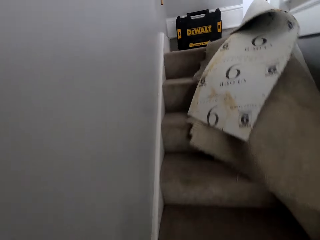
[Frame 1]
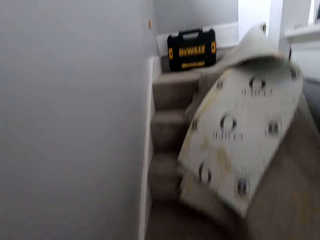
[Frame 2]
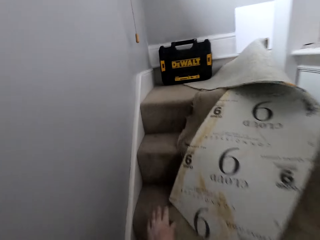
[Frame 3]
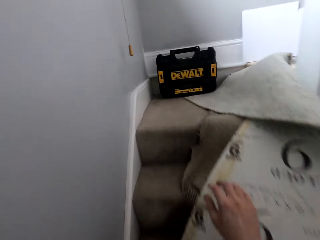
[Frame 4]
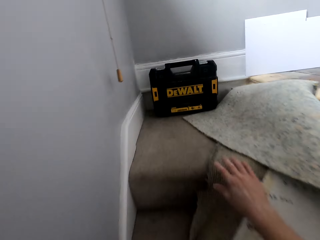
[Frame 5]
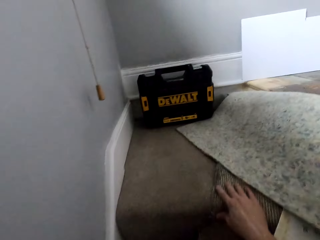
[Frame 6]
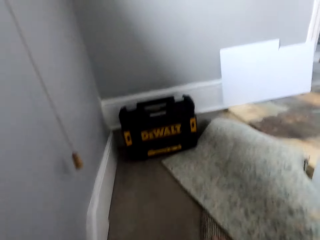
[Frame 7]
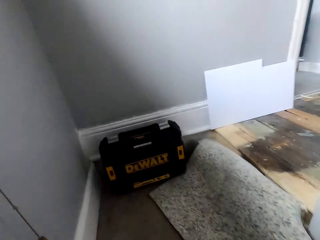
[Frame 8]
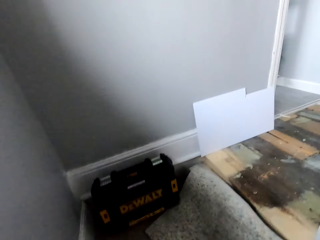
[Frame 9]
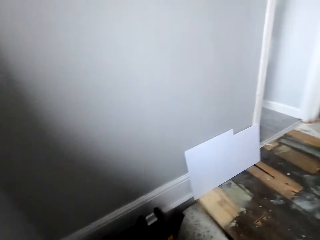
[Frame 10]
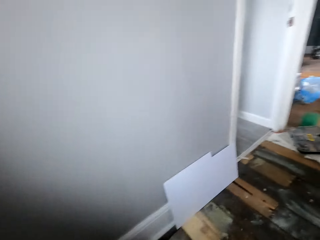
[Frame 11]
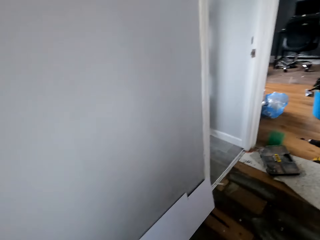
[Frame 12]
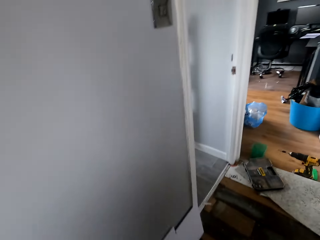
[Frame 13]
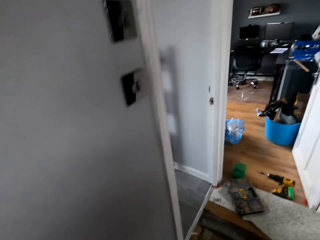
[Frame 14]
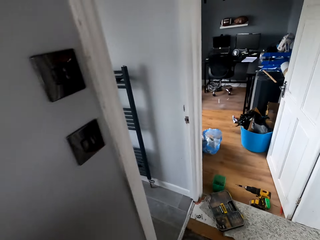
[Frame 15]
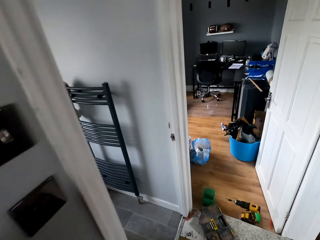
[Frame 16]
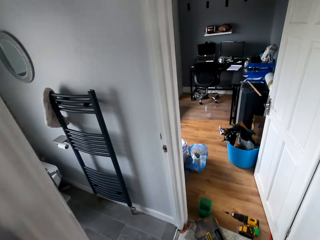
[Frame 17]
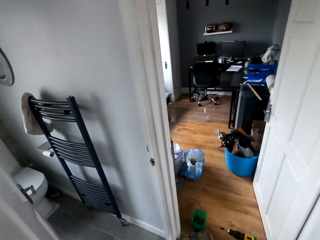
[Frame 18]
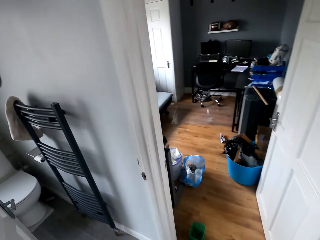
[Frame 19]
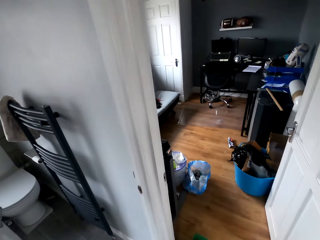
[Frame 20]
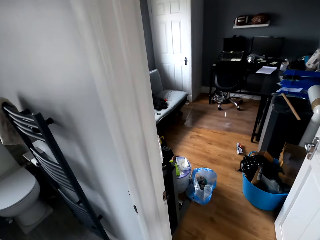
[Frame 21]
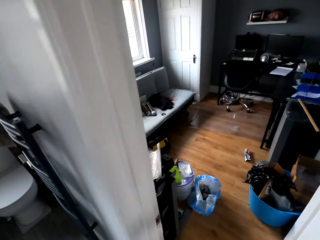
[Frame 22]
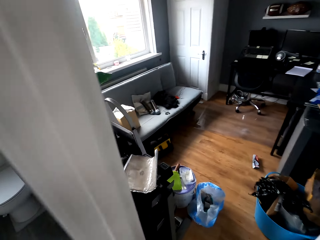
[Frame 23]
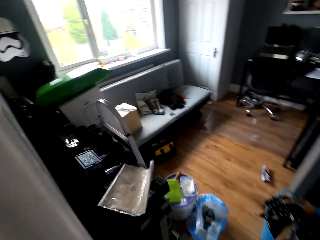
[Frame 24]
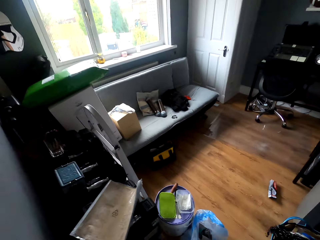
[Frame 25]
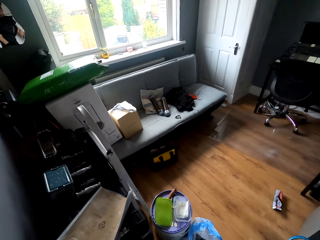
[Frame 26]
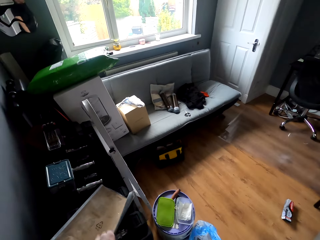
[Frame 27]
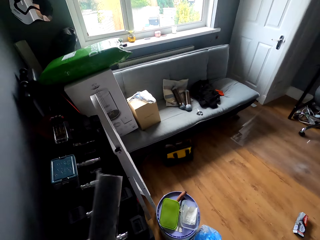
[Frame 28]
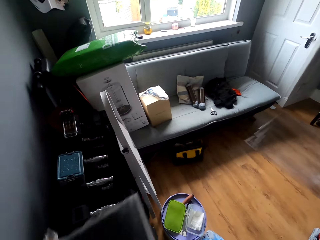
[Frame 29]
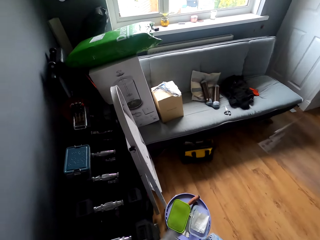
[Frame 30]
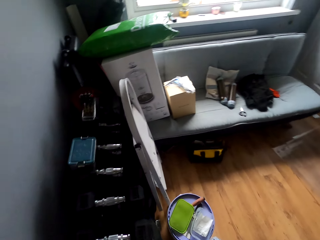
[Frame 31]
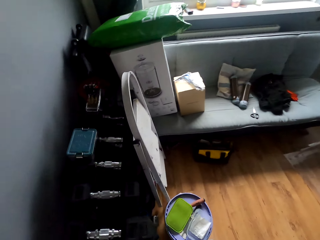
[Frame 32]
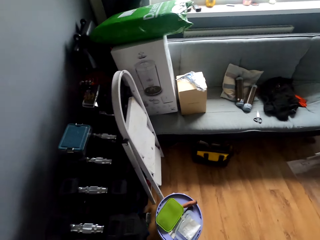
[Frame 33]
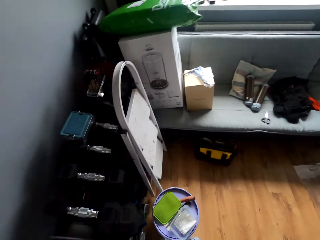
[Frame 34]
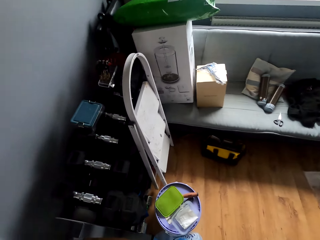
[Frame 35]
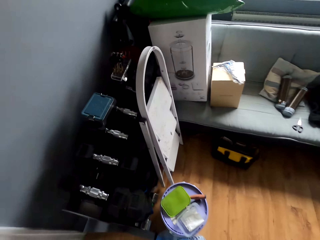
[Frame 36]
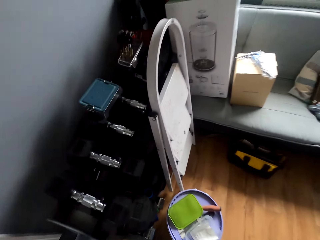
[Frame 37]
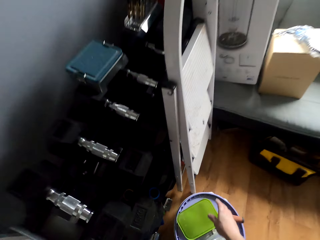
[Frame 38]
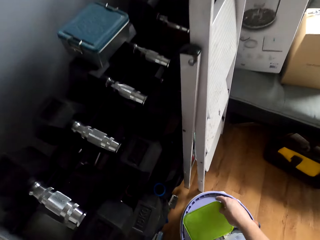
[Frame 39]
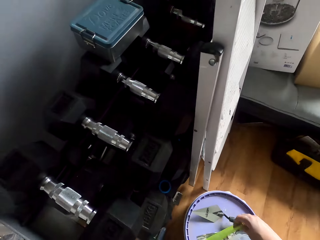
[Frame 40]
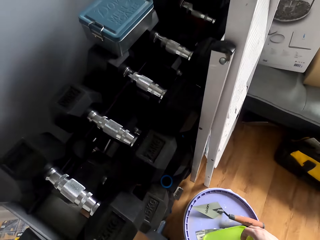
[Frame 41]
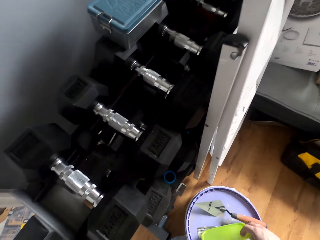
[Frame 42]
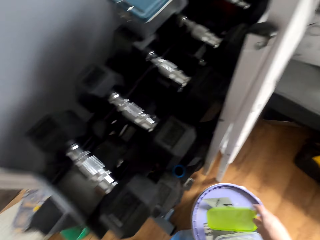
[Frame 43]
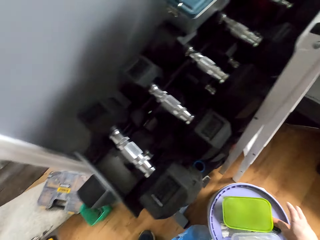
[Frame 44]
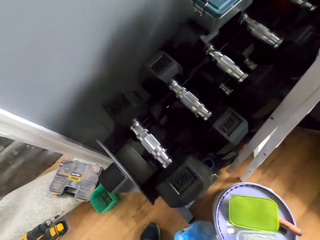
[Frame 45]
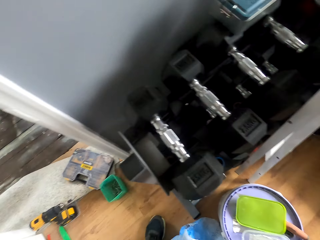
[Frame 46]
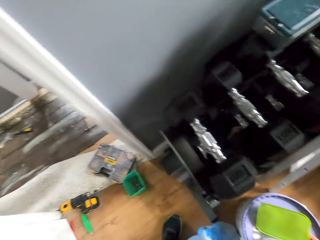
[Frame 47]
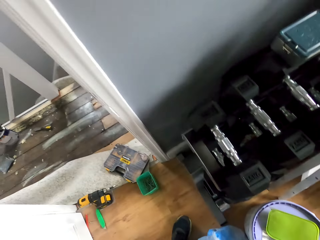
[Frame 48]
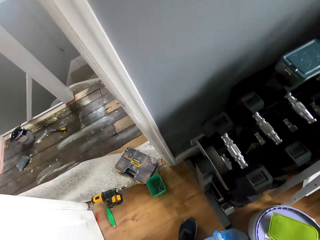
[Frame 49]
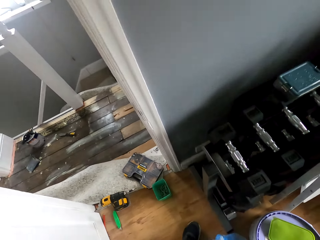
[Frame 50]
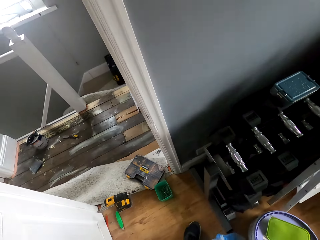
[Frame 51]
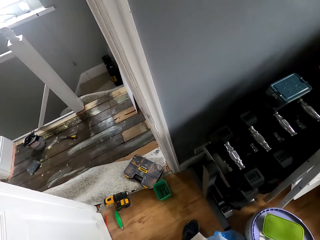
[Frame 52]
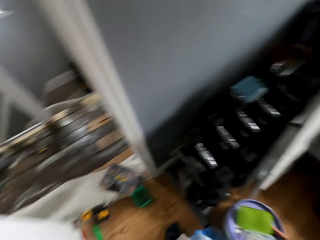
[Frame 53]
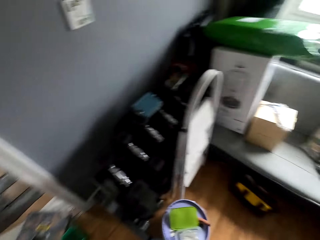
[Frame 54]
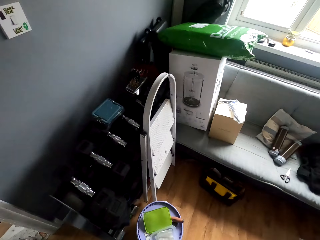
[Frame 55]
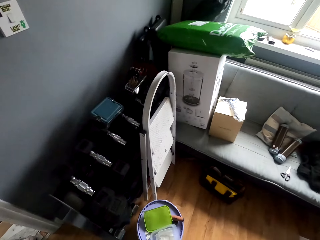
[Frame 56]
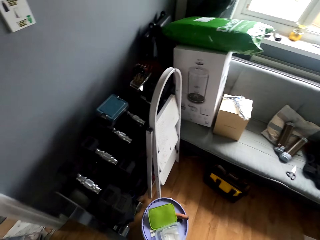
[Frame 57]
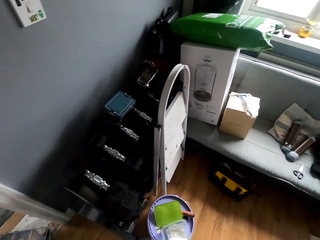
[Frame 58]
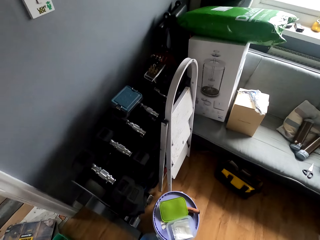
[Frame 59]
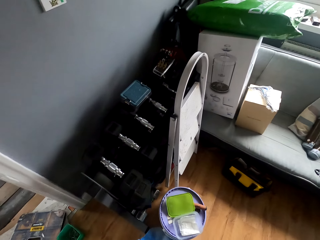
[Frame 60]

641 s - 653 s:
The camera wearer climbs the stairs. They take the book stand. They pick up a scrubber. They touch a lid.

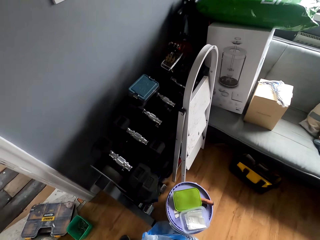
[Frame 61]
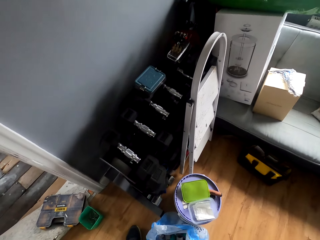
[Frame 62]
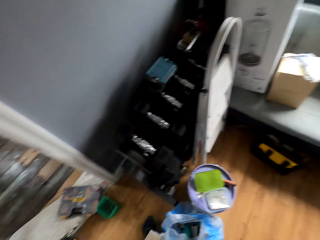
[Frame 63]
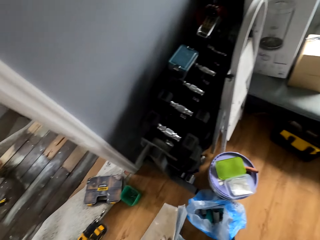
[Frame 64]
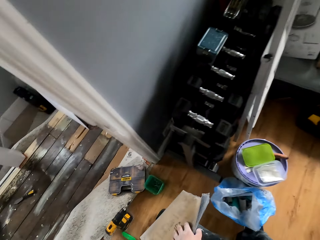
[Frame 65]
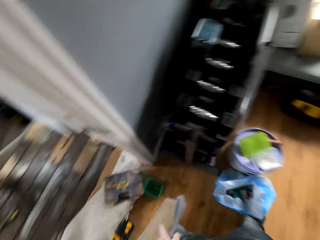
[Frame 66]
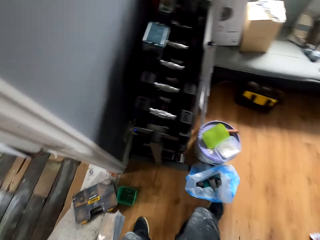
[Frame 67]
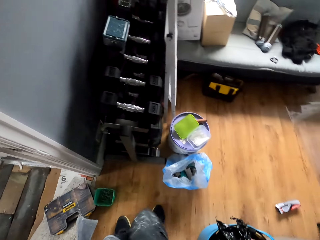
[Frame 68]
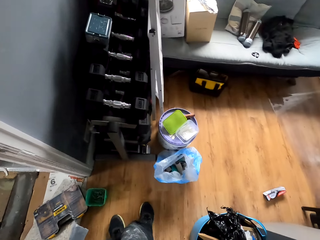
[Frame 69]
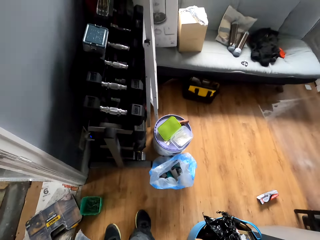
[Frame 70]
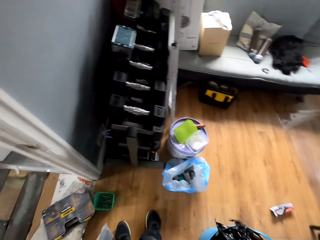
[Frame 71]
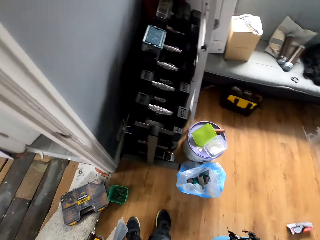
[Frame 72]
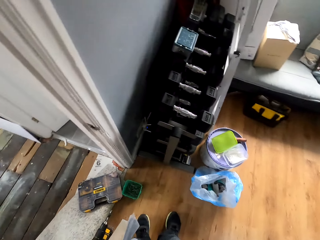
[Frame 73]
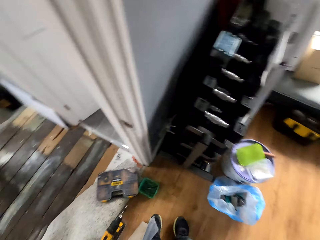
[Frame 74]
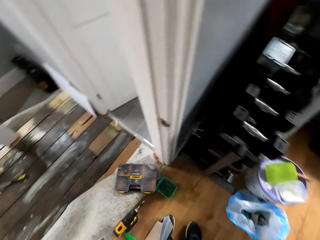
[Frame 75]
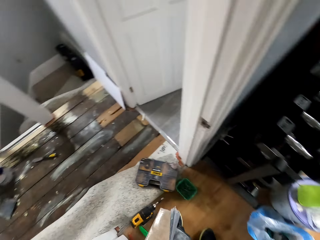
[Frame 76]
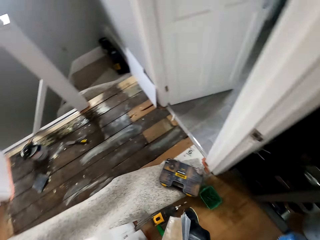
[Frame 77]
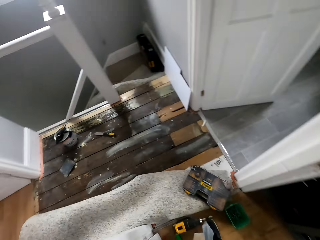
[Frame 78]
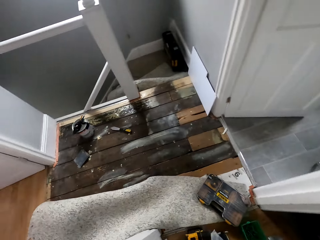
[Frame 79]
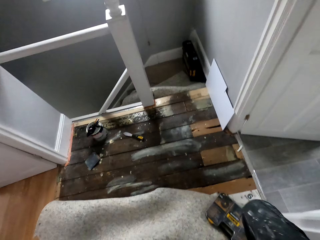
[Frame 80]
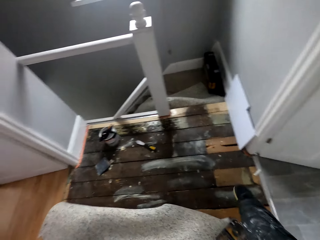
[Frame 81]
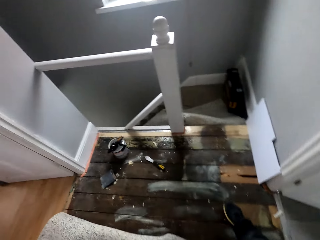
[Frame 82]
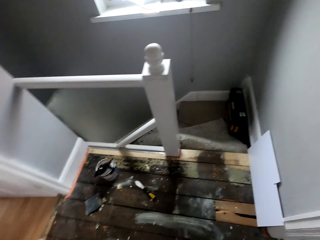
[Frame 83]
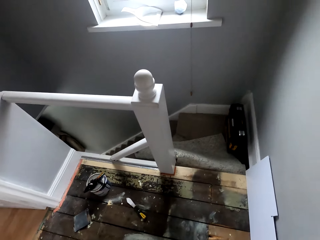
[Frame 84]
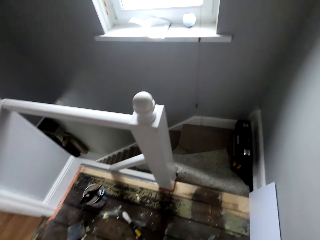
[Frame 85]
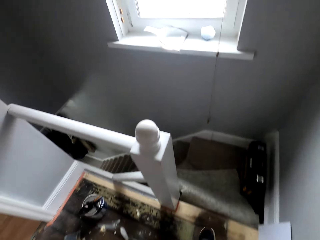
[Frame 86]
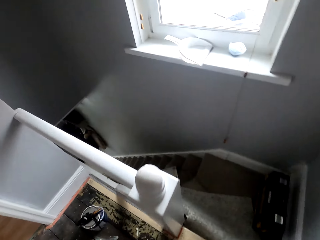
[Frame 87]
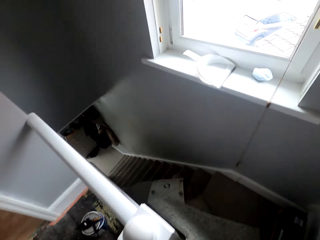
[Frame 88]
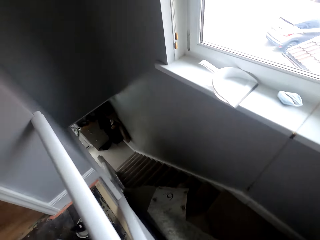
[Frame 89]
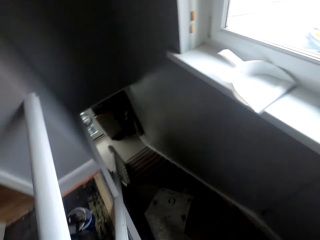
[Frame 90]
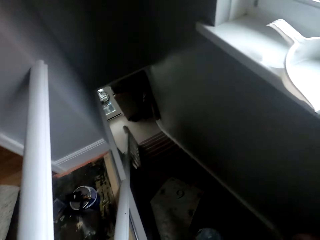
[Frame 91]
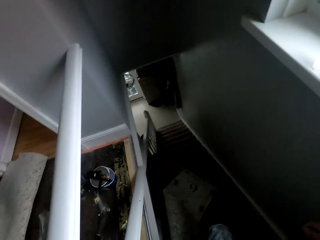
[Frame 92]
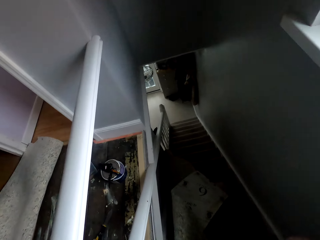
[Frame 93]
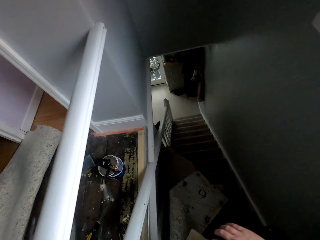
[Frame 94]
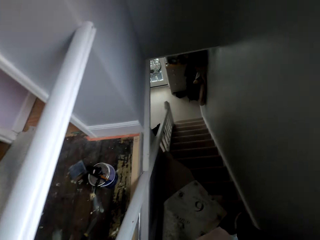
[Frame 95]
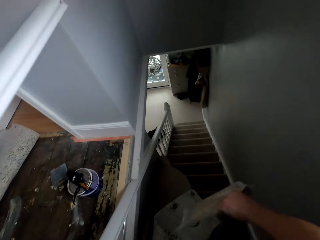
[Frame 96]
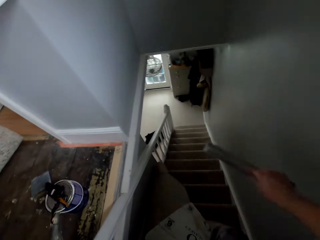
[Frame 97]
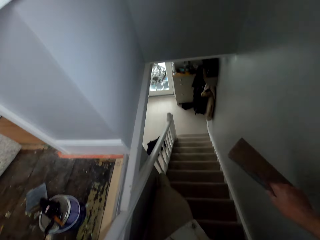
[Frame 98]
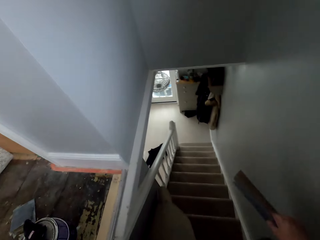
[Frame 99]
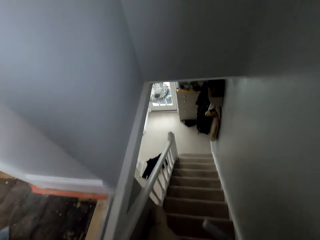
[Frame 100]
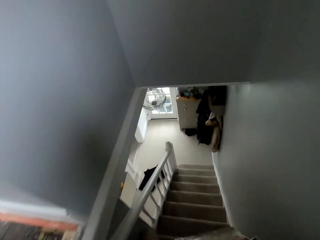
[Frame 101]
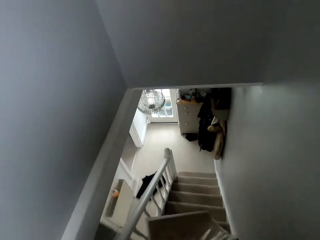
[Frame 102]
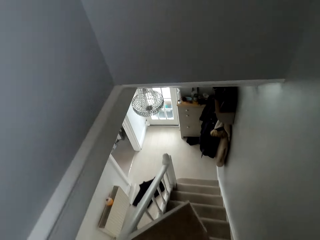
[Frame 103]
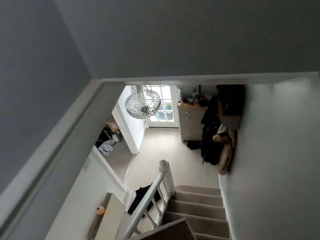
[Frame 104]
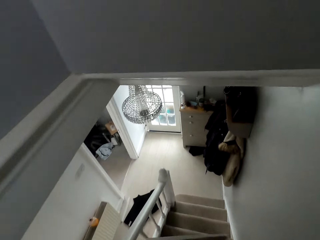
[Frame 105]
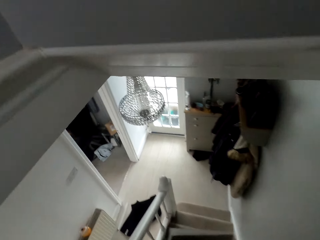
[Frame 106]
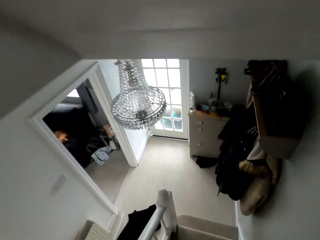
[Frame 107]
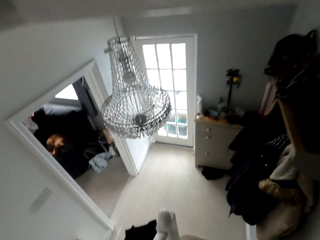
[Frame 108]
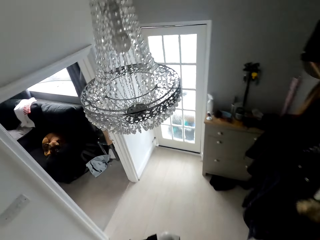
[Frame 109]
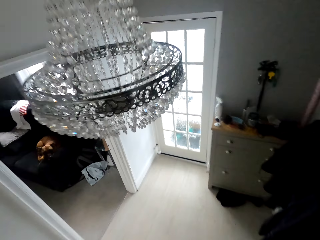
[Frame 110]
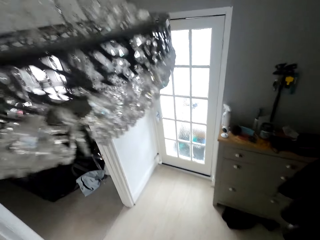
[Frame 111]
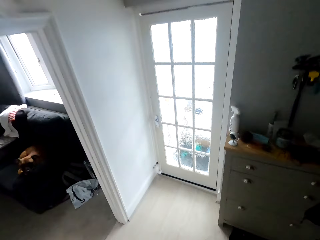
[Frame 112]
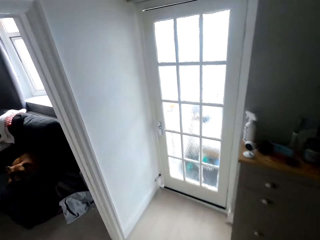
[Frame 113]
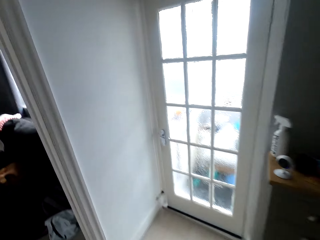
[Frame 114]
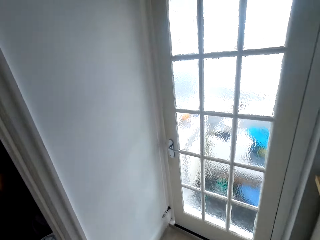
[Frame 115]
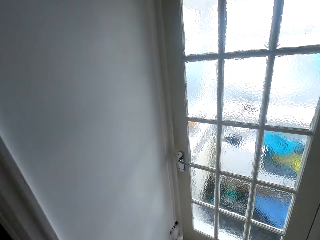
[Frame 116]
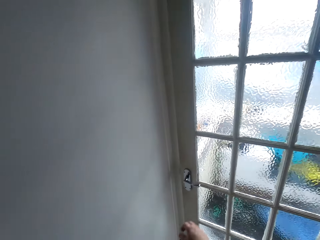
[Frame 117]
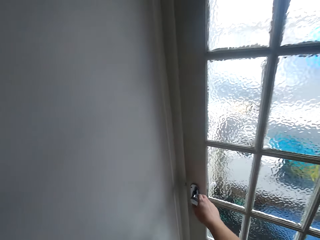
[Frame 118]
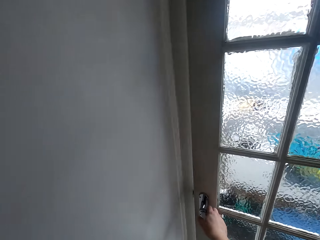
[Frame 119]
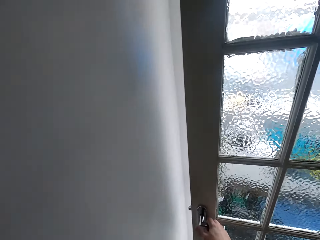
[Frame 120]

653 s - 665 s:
The camera wearer walks. They climb down the stairs.
